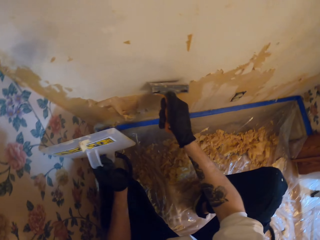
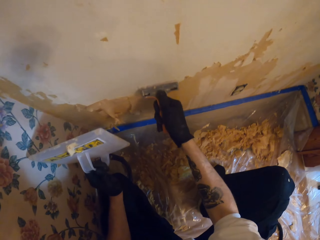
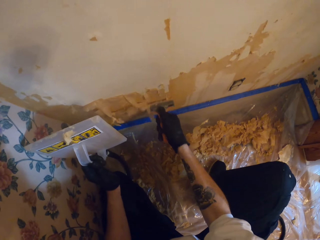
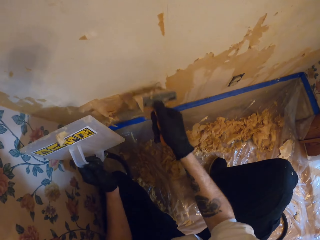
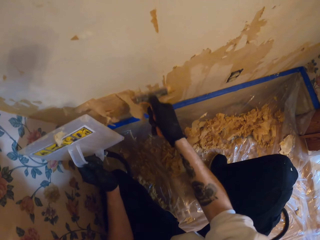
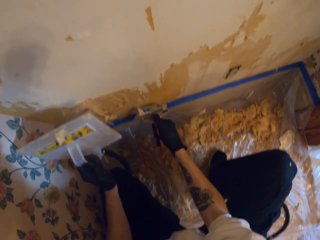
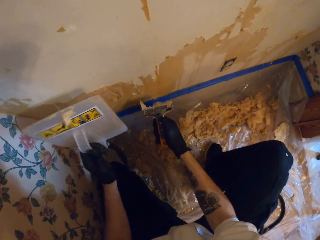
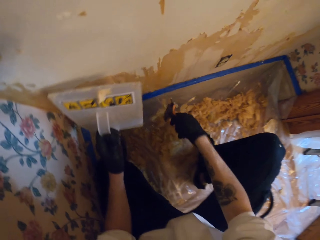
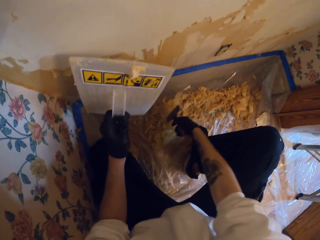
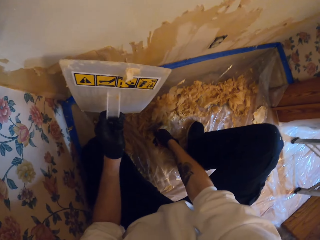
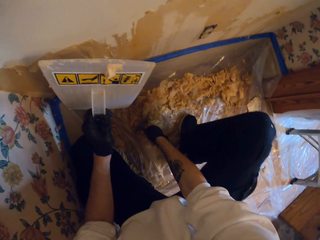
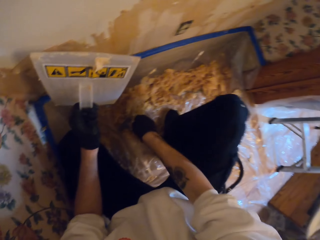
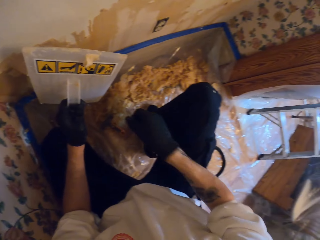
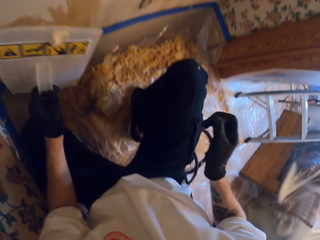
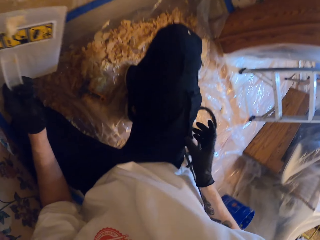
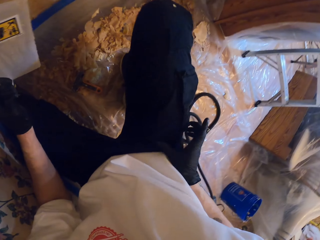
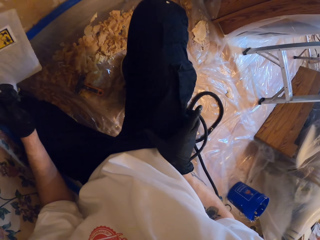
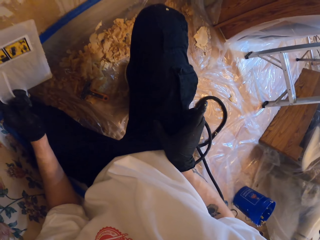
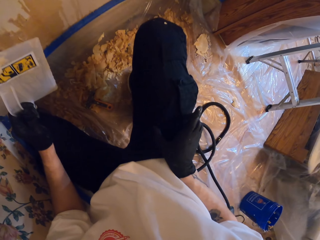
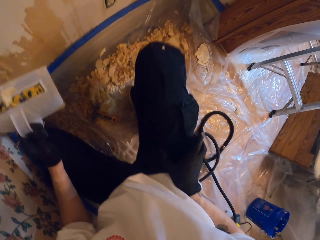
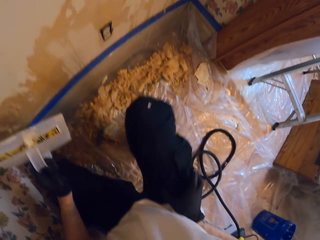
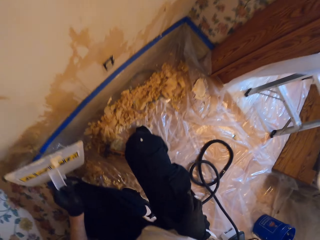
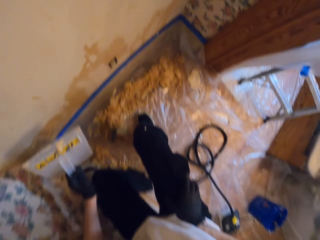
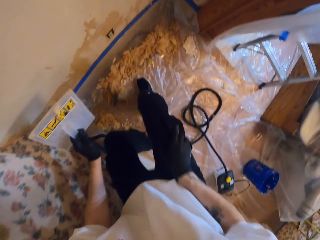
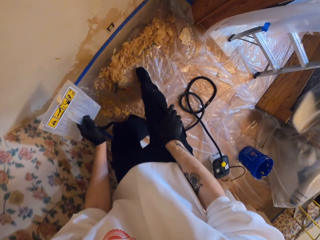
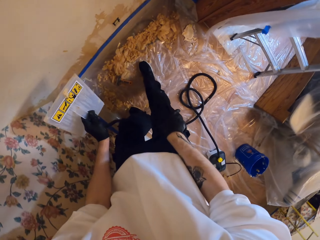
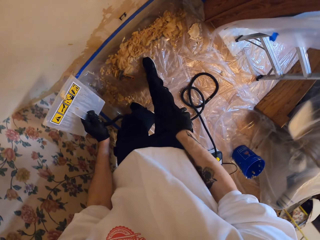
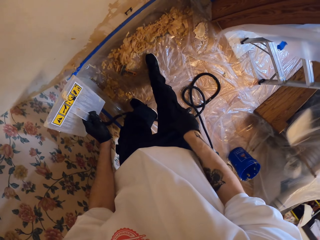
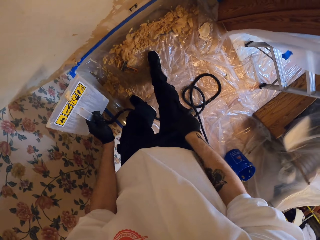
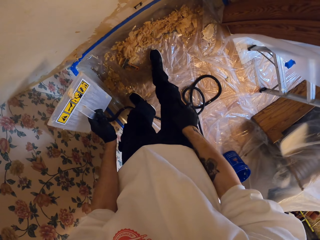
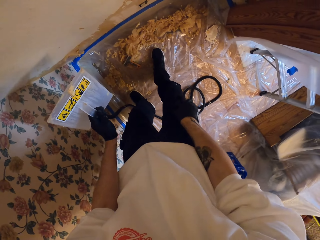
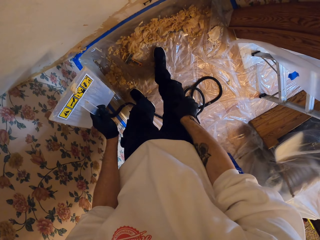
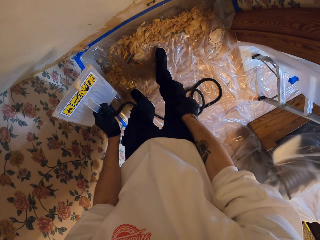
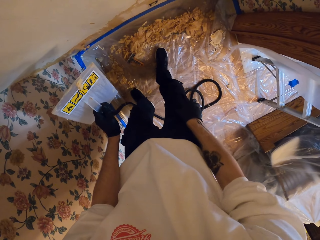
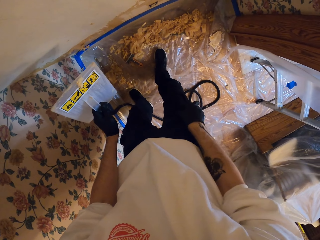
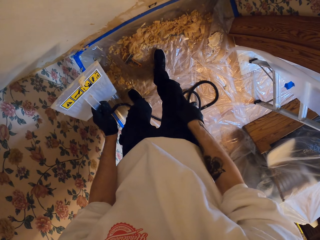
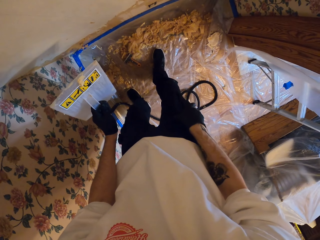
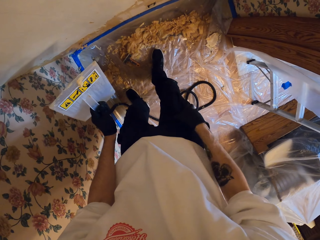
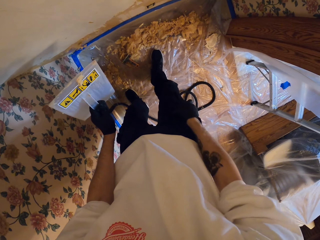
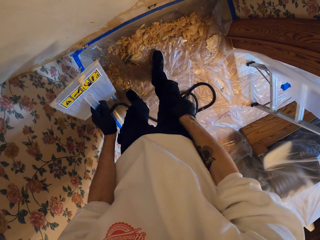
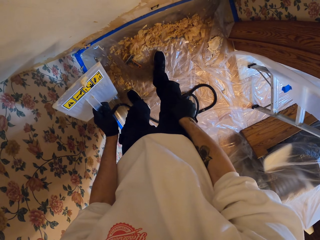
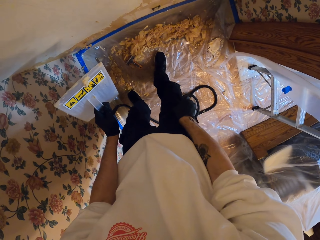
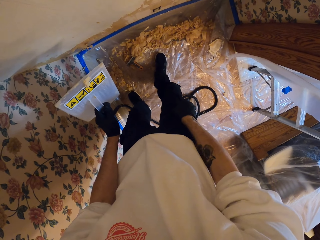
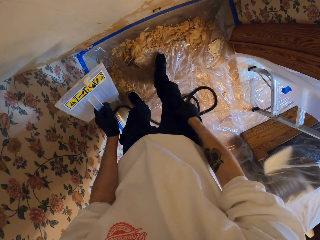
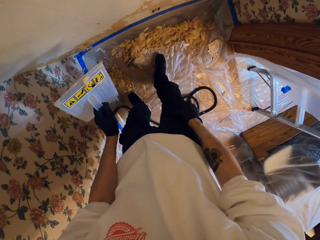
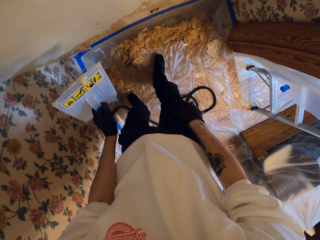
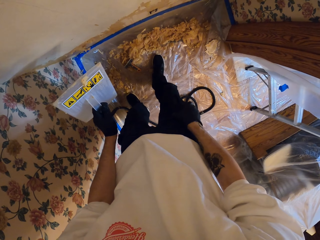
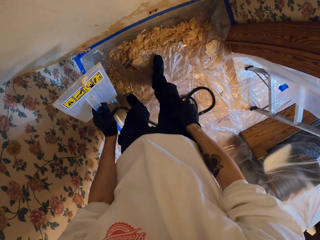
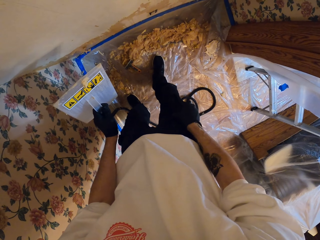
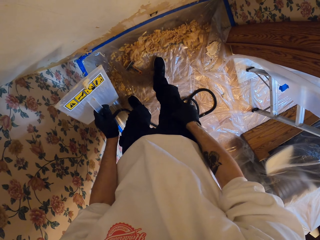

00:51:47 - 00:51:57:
The camera wearer puts the wall scraper on the floor. He inserts the hand in the pocket. He touches his pocket.

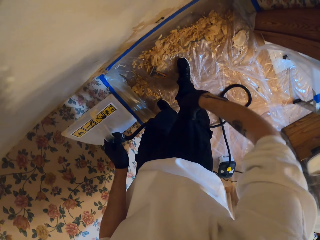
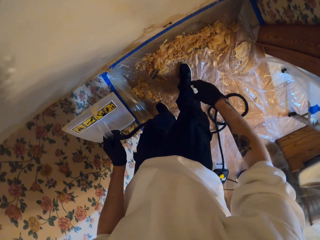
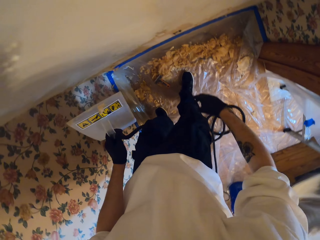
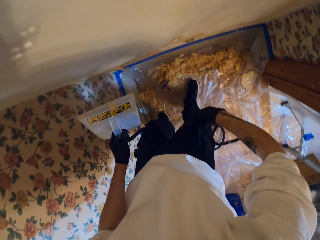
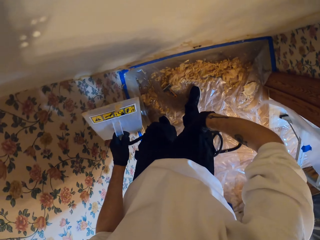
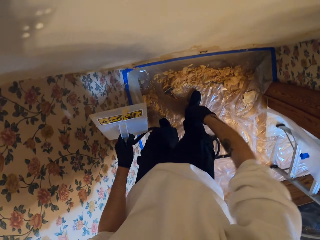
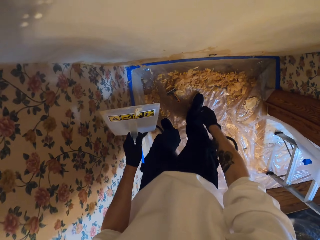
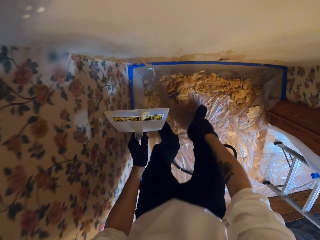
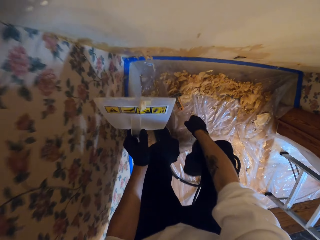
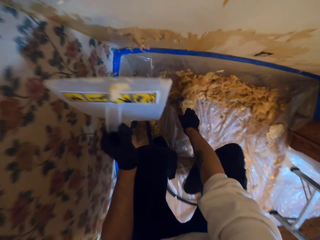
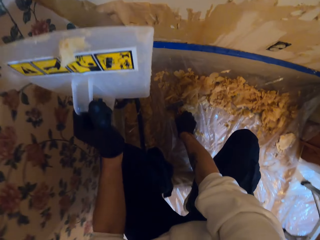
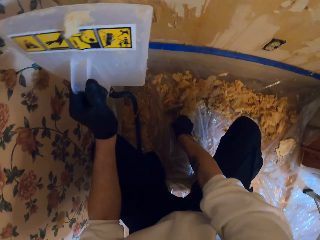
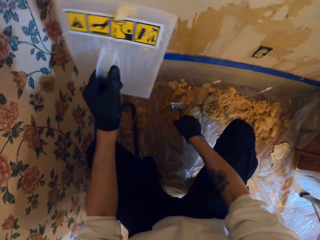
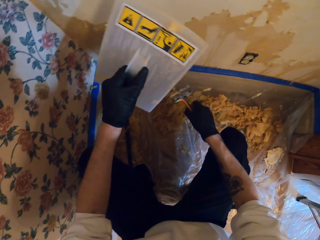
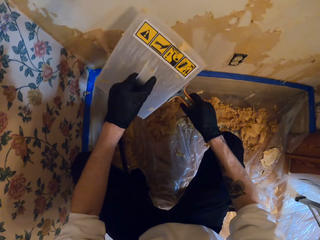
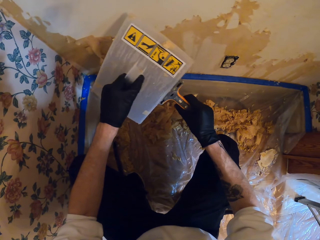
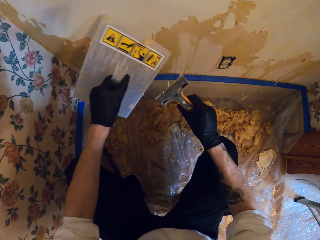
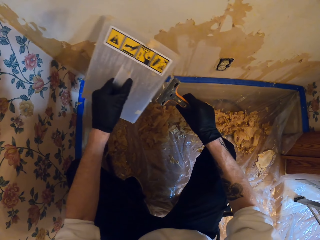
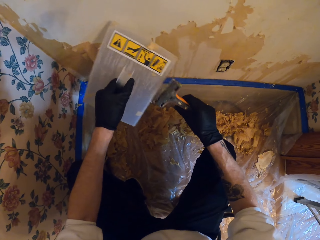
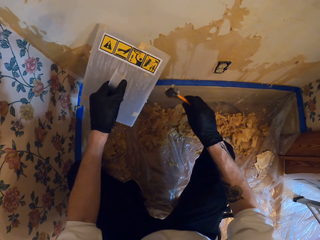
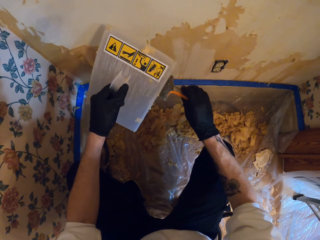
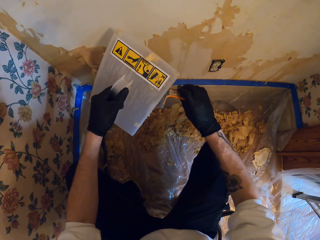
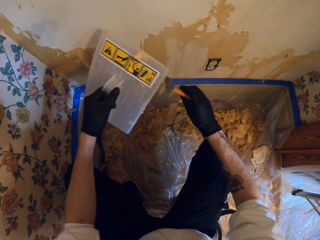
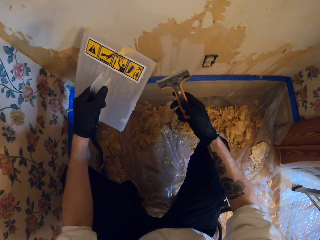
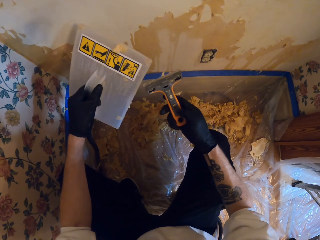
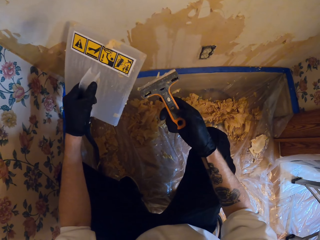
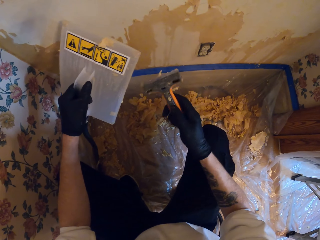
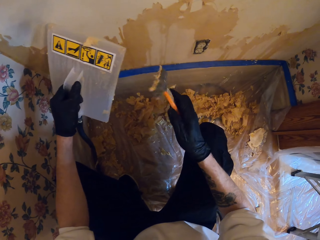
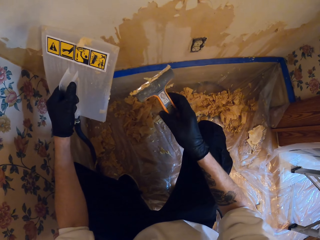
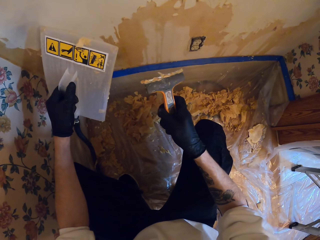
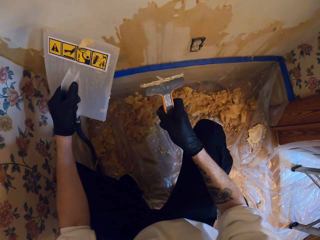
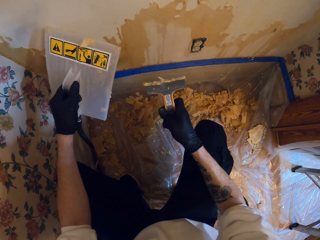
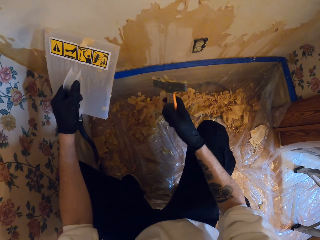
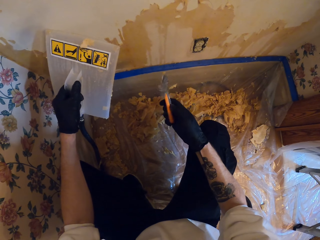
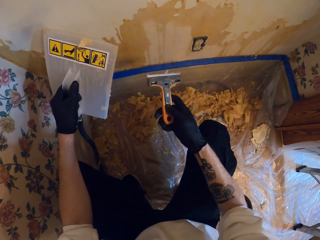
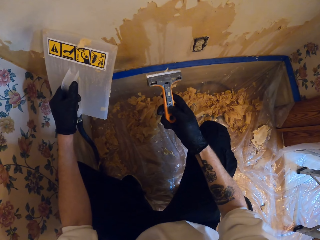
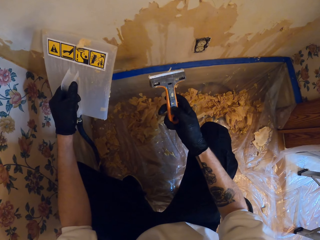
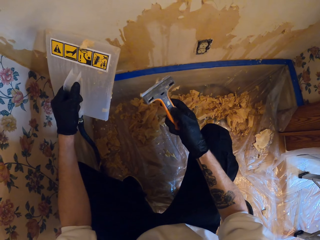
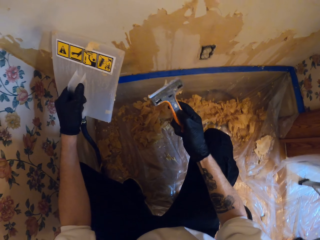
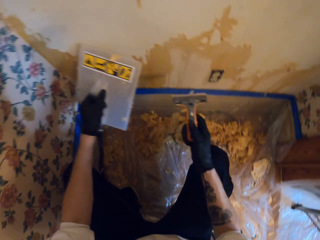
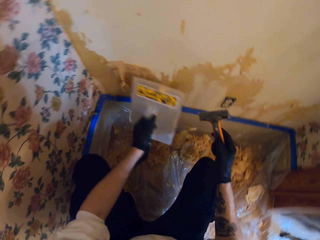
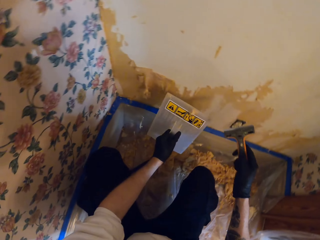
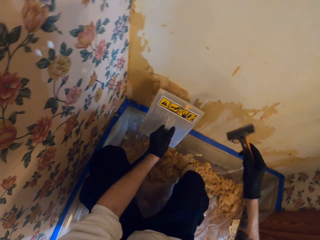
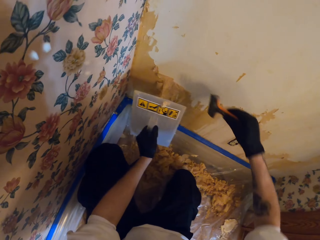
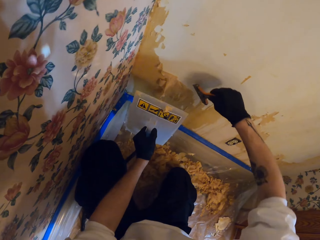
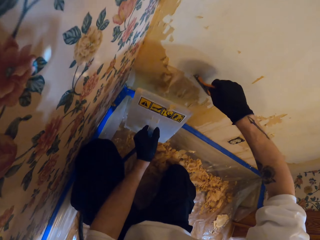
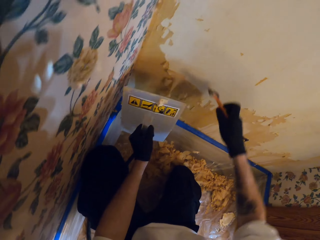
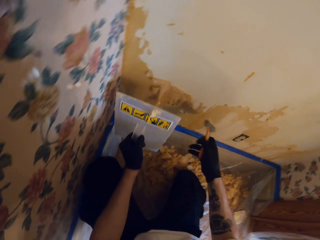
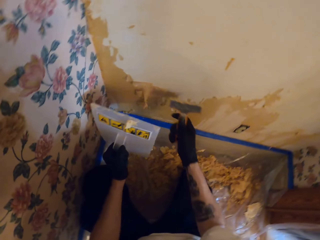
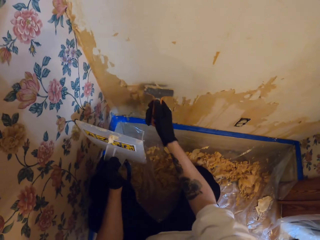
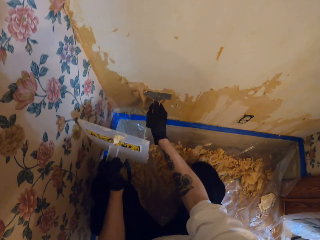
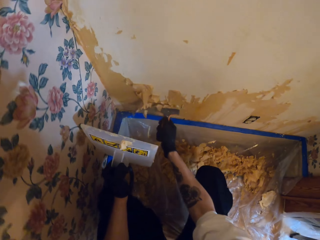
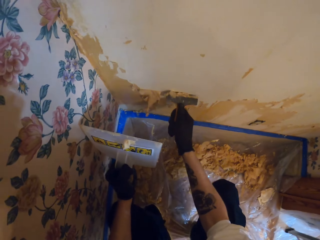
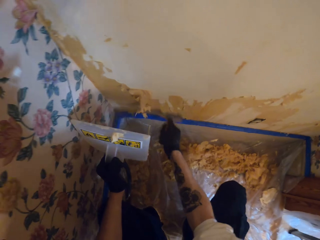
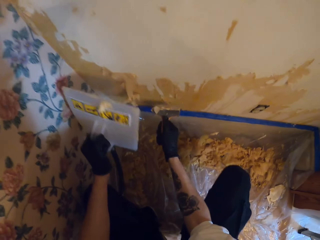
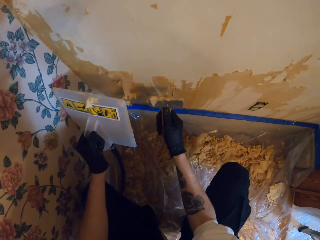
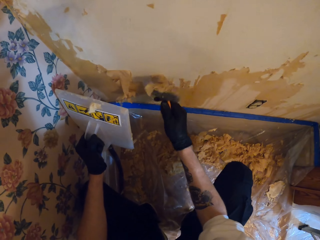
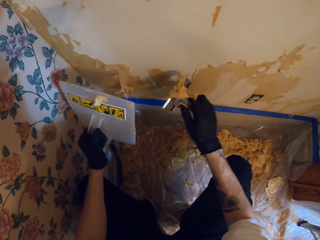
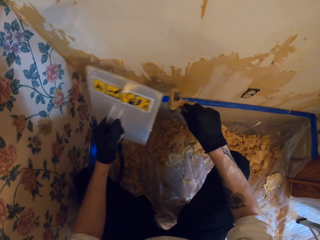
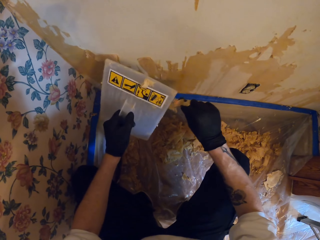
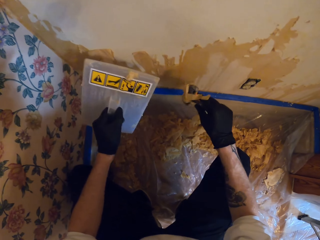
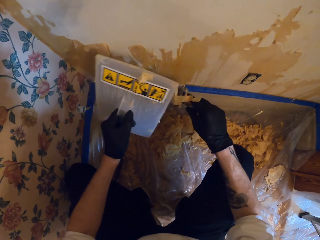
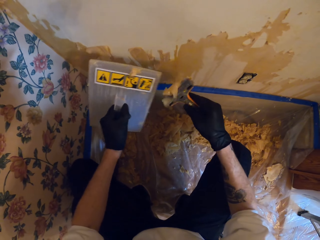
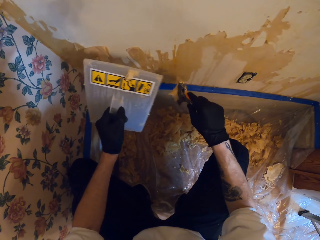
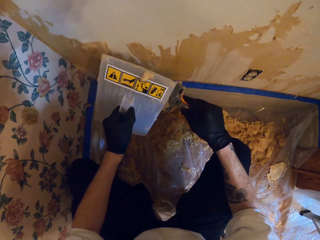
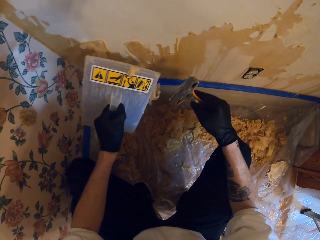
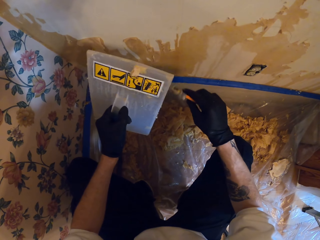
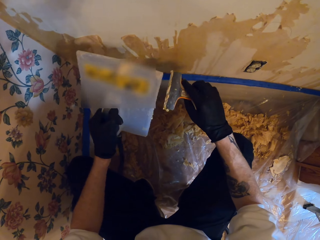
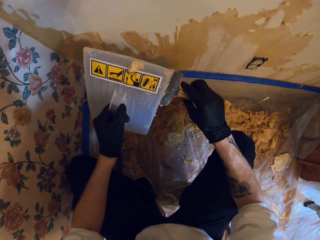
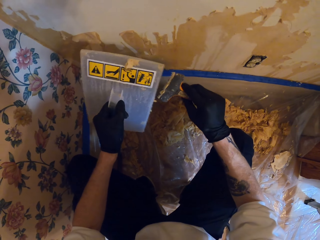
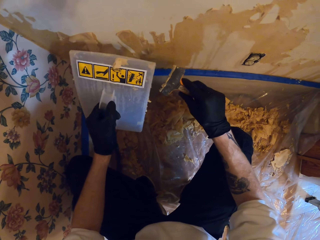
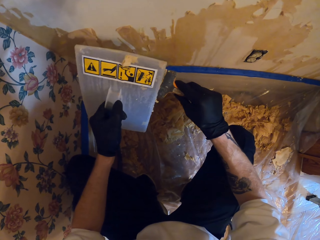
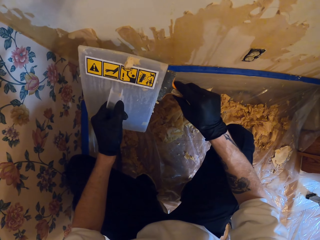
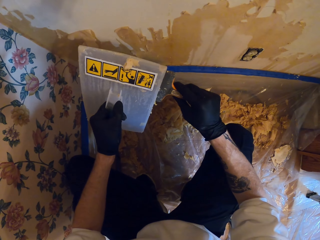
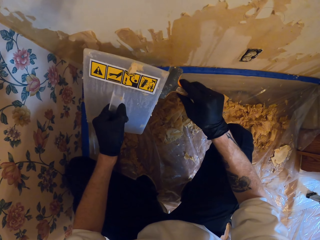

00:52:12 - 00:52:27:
The camera wearer picks up the wall scraper. They rub the wall scraper on the wallpaper steamer. They remove the paper from the wall scraper with the wallpaper steamer. They look at the wall scraper. They remove the paper from the wall with the wall scraper. They rub the wall scraper on the wallpaper steamer. They remove the paper from the wall scraper with the wallpaper steamer.
